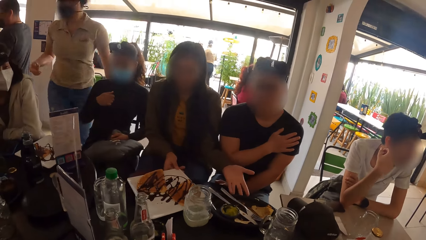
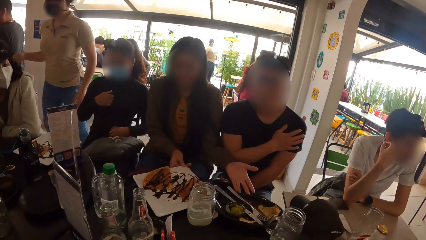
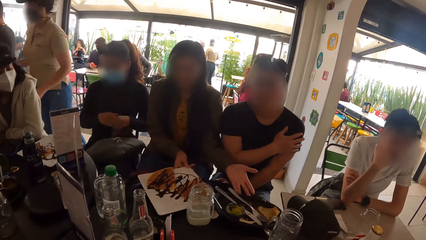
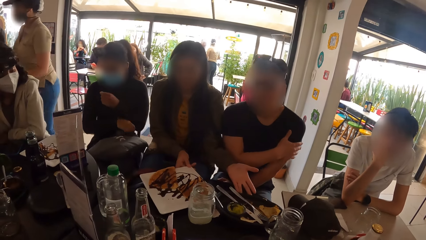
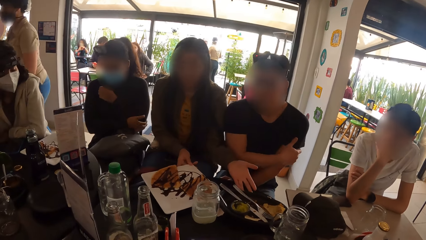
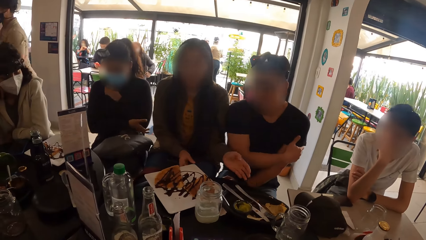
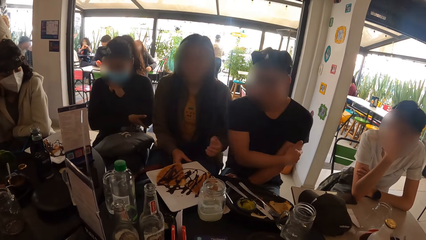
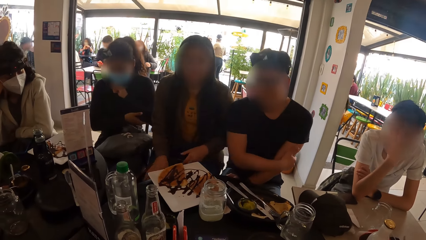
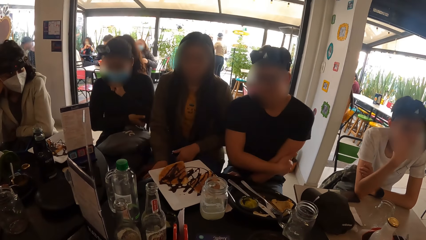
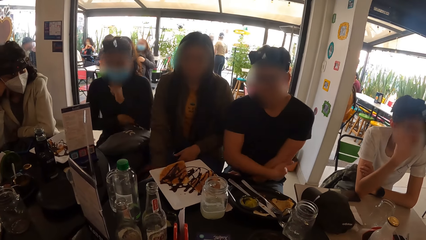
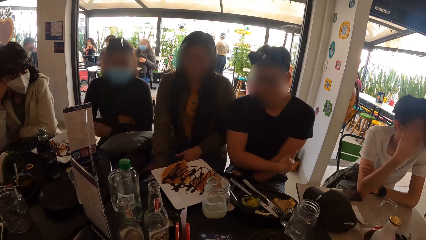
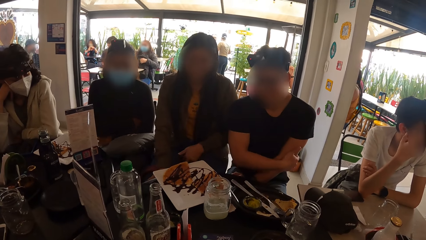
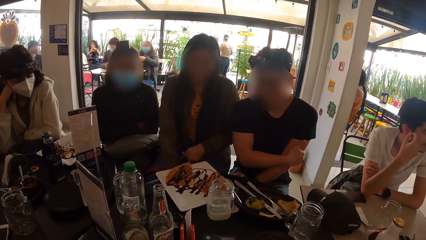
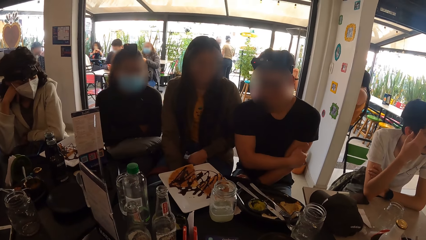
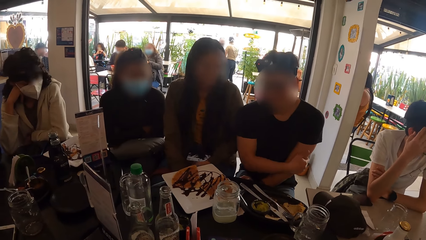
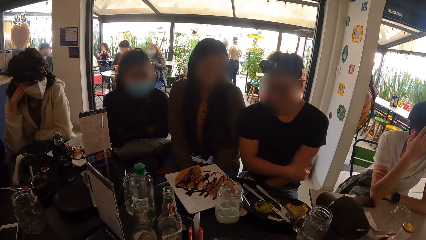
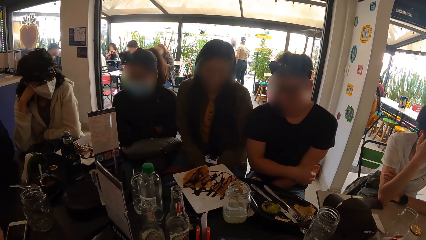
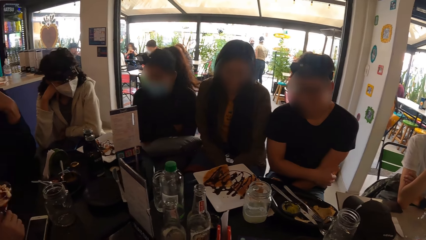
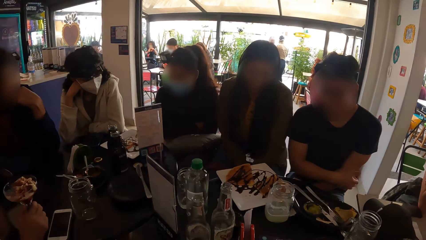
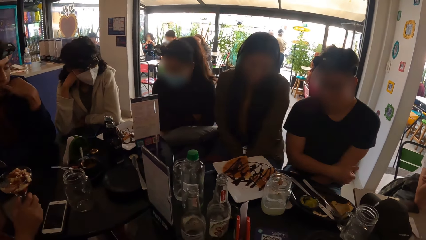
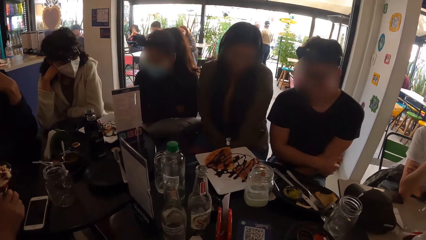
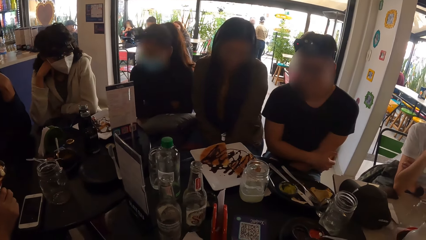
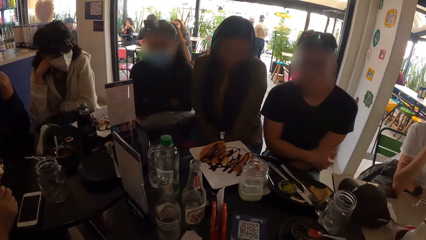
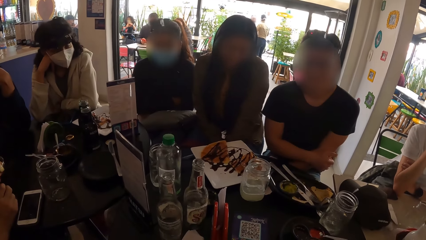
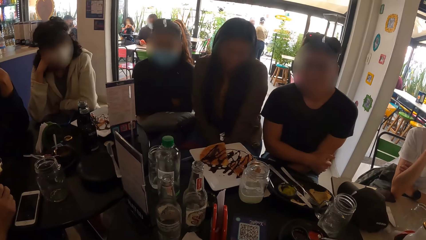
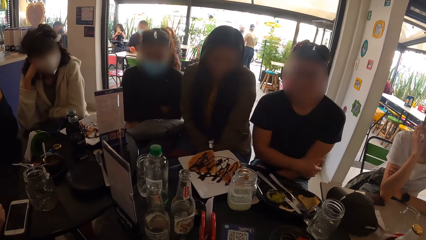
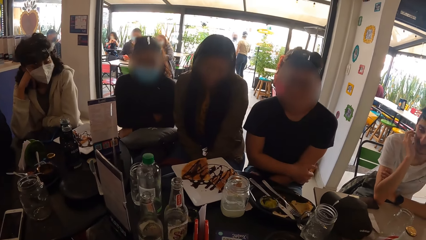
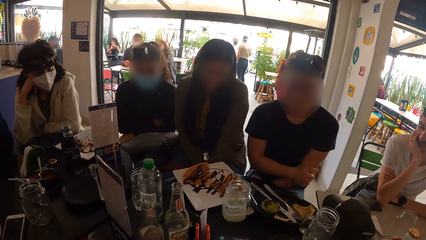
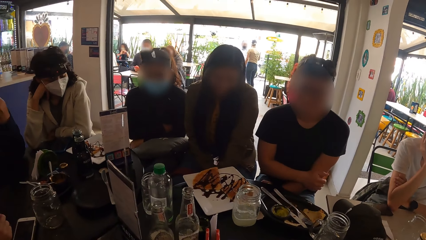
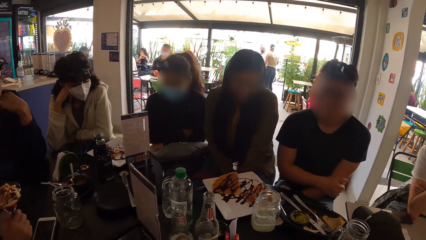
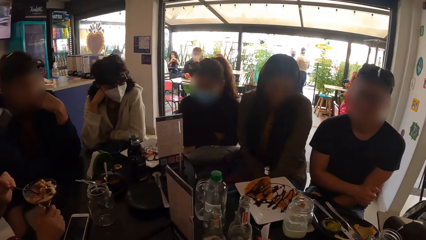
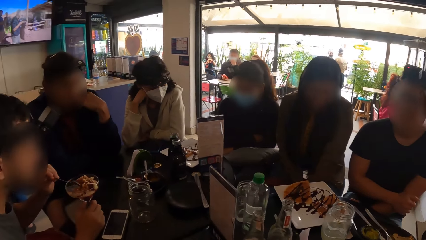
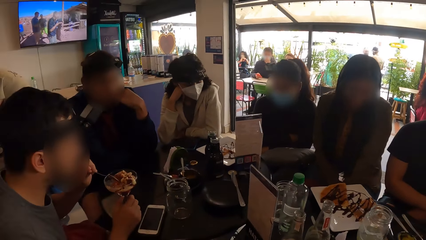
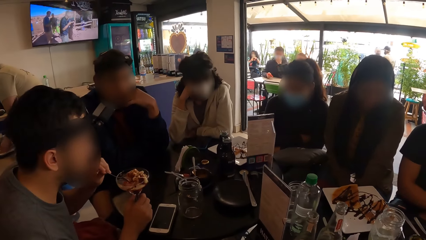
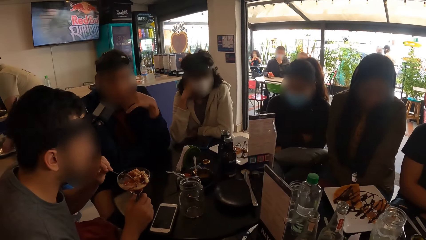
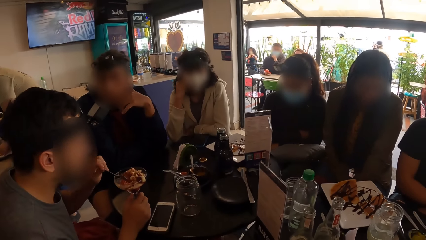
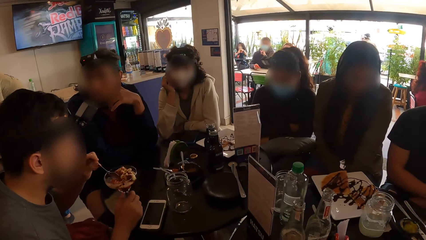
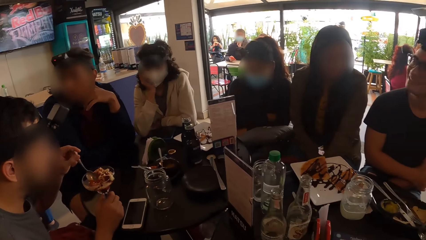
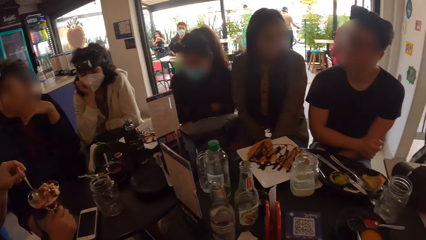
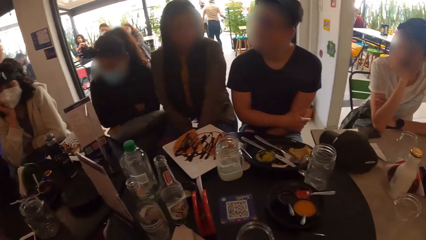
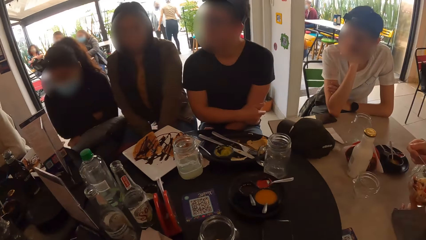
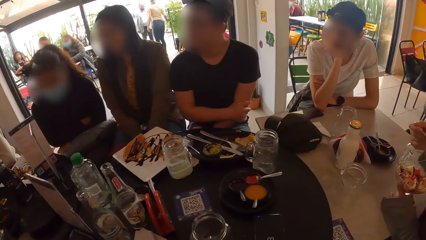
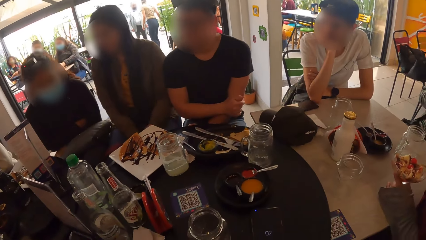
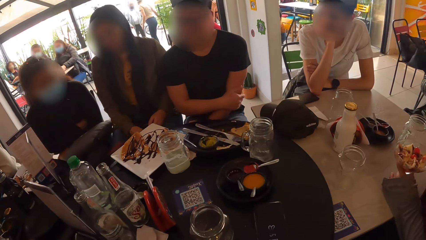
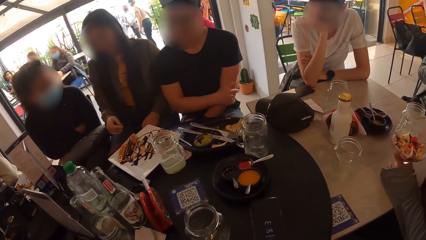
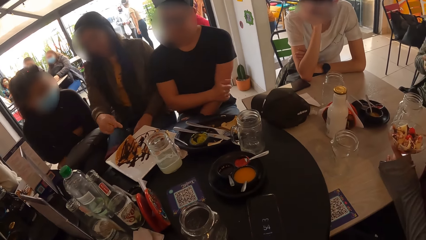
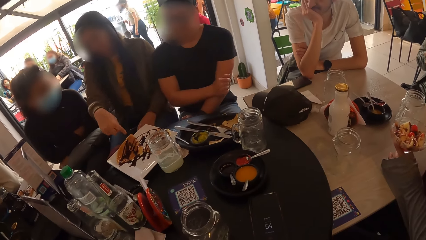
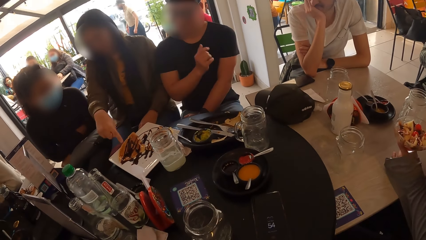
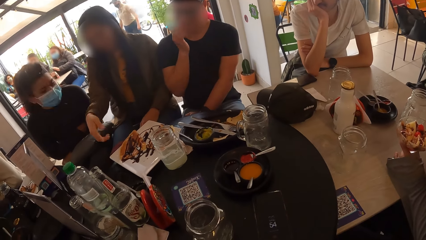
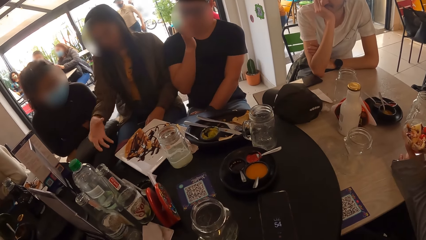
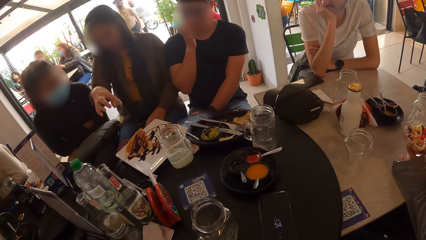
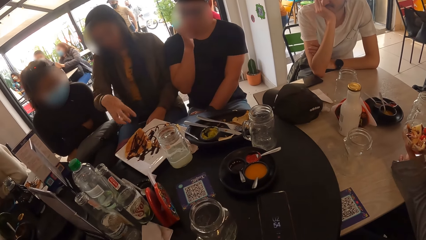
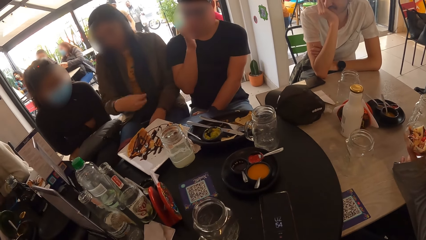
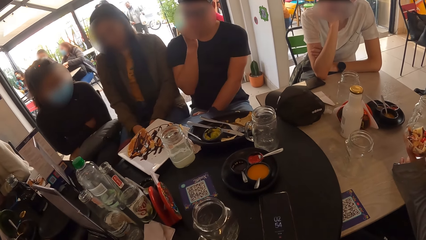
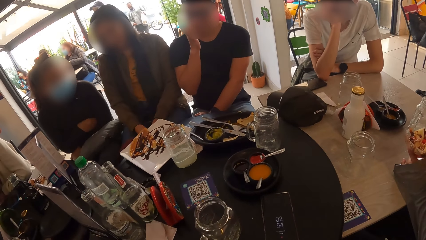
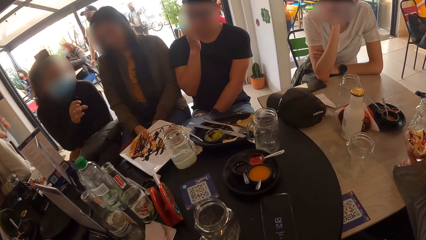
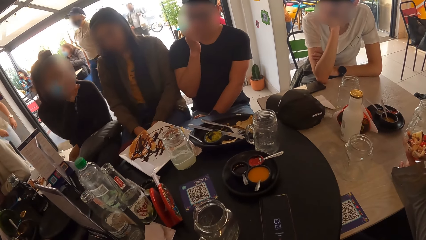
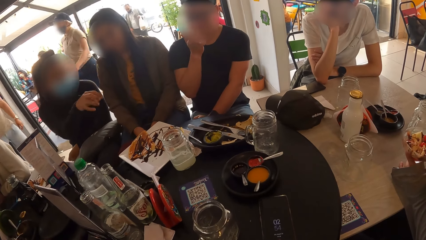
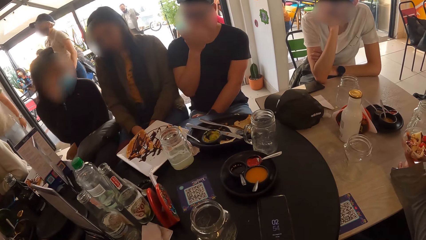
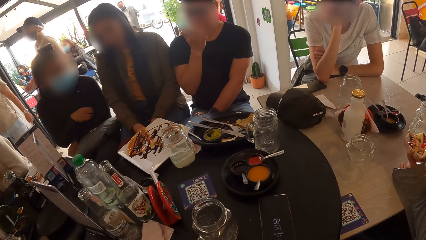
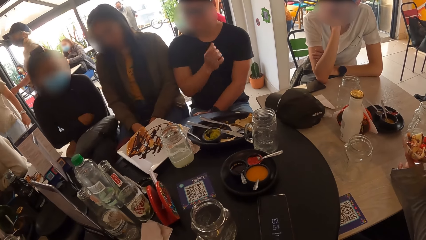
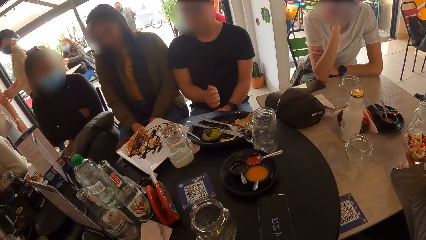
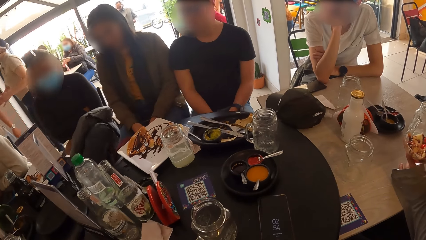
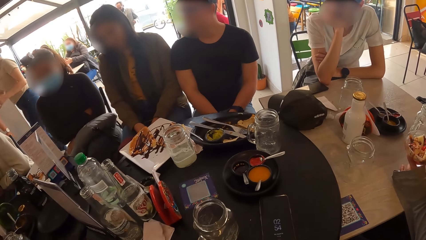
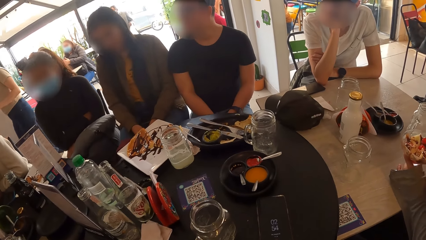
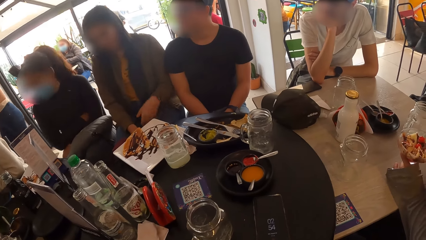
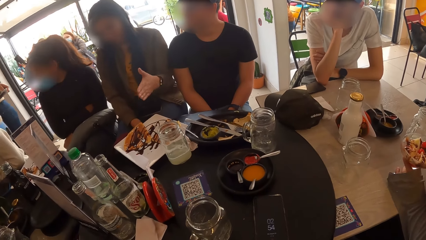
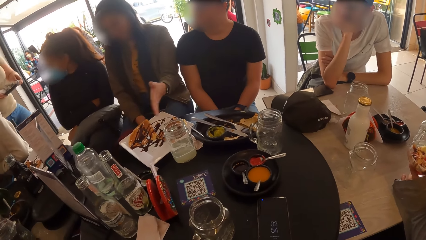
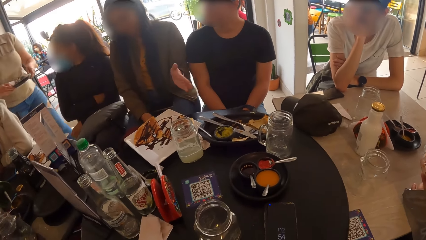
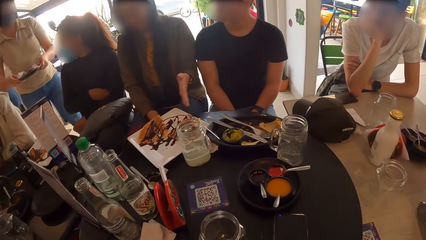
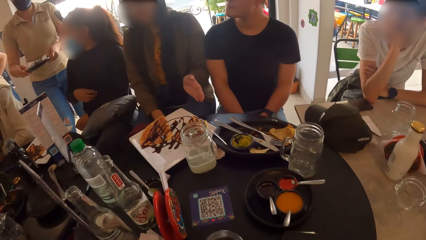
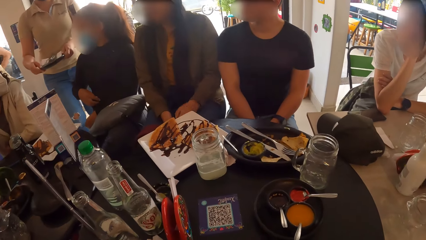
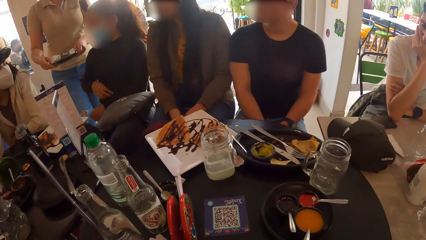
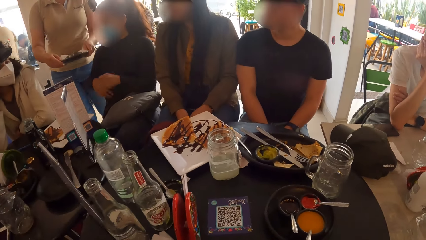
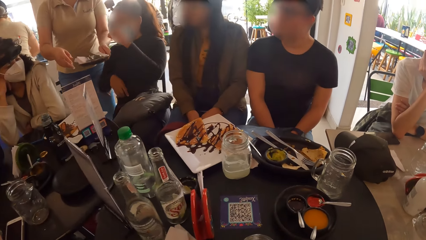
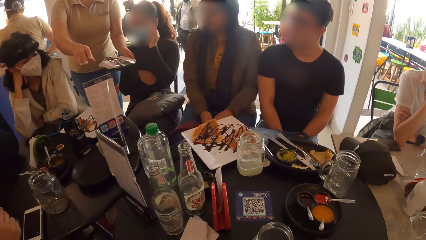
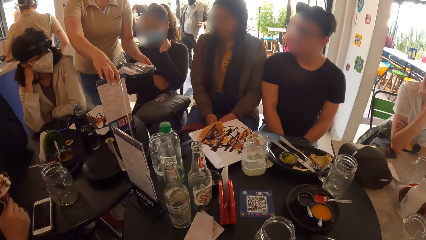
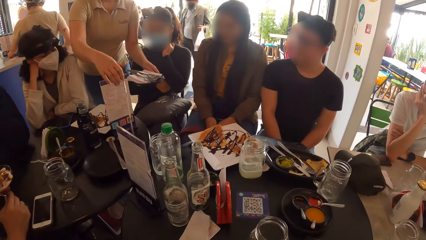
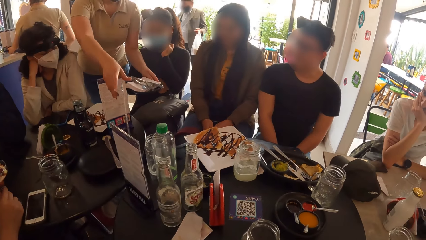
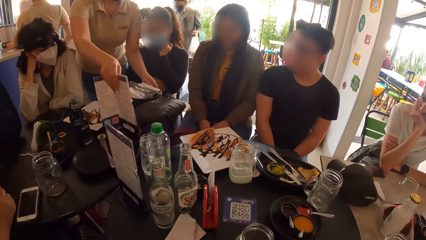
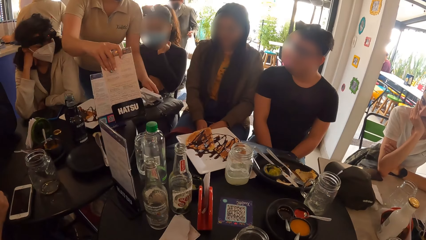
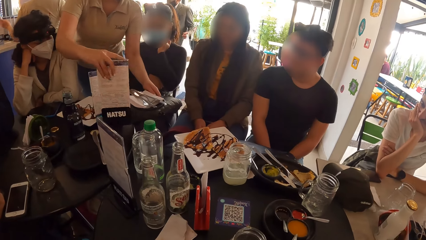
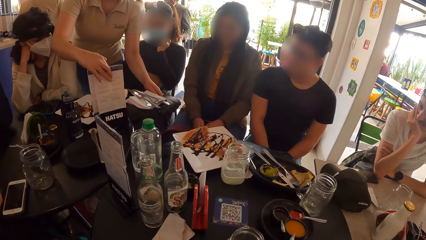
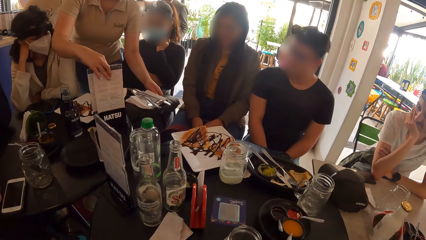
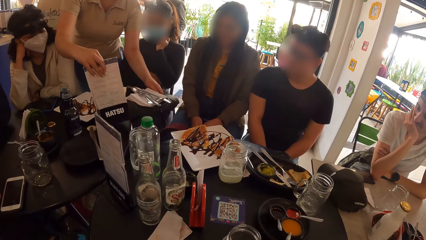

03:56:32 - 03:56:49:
The first woman moves plates on the table with both hands. The fifth man rubs his left arm with his right hand. The fourth woman scratches her left arm with her right hand. The first woman gestures with her right hand. The fifth man scratches his face with his right hand. The fourth woman gestures with her right hand. The first woman gestures with her left hand. The second waitress removes a menu from the table with her right hand.
